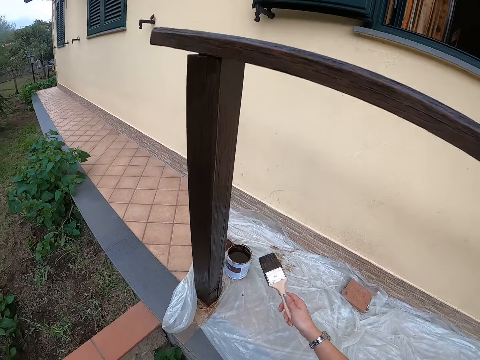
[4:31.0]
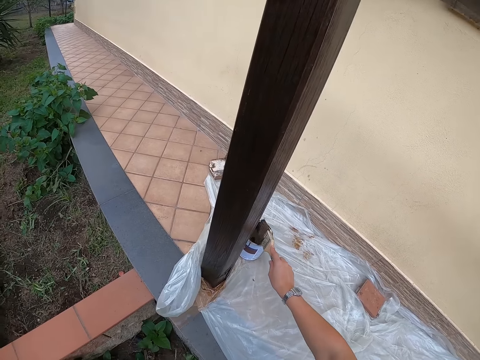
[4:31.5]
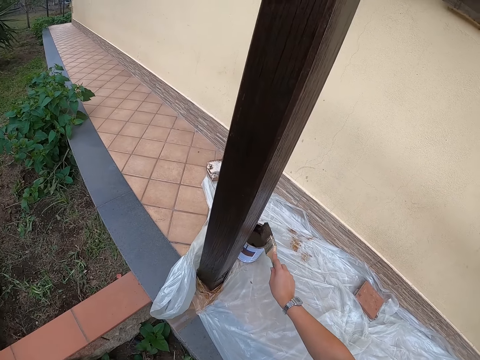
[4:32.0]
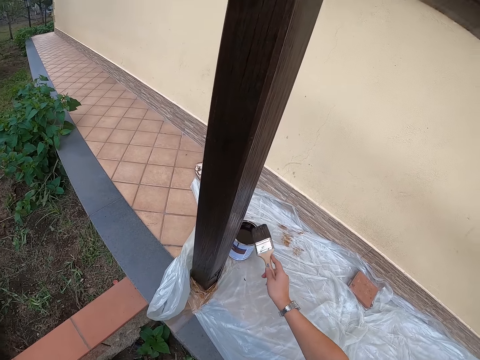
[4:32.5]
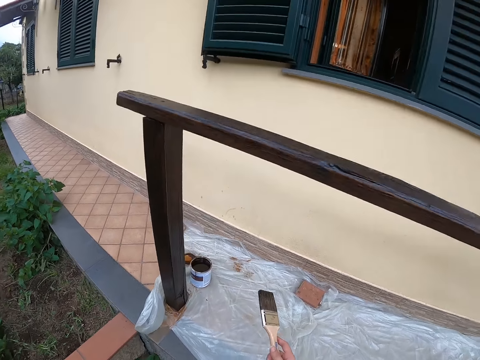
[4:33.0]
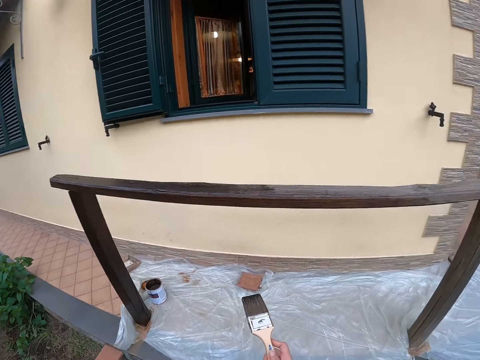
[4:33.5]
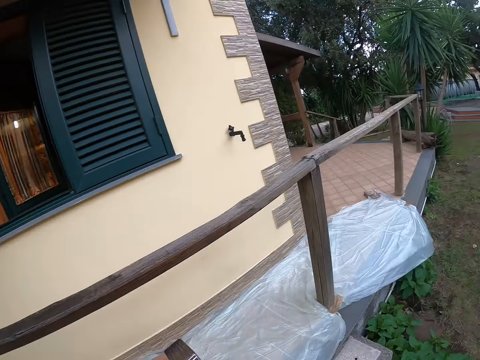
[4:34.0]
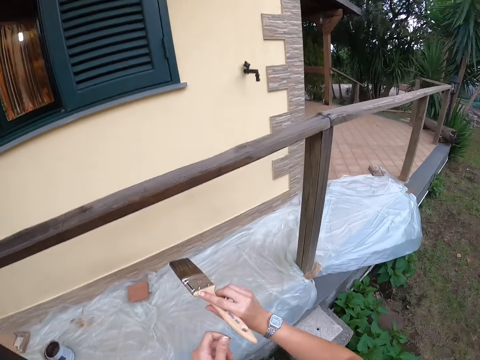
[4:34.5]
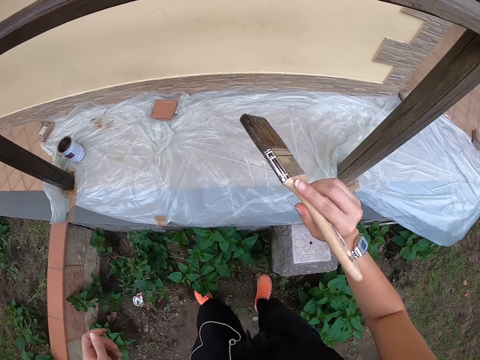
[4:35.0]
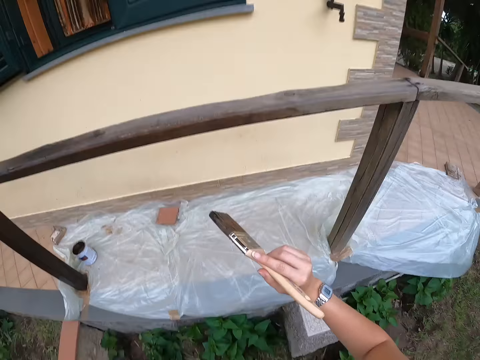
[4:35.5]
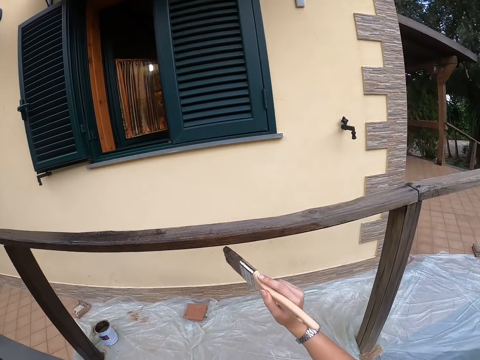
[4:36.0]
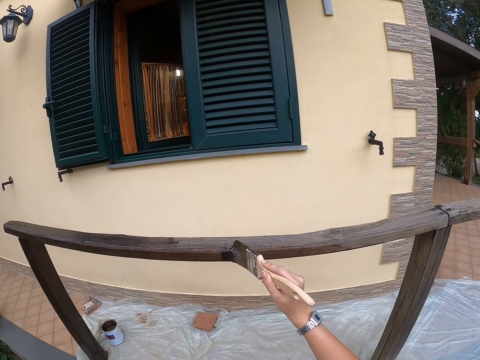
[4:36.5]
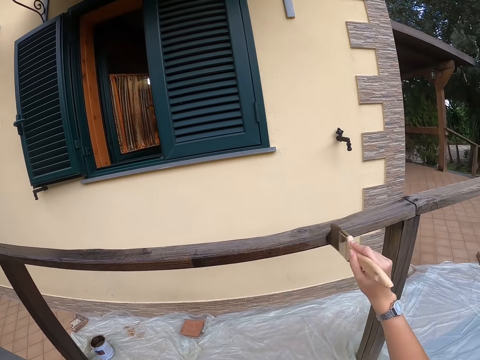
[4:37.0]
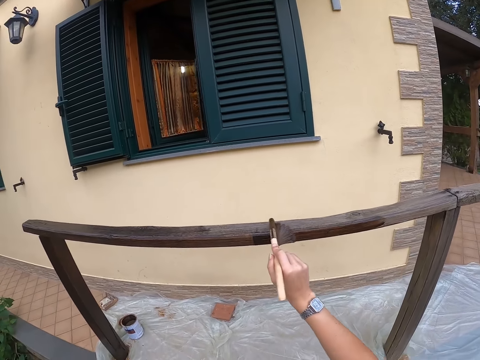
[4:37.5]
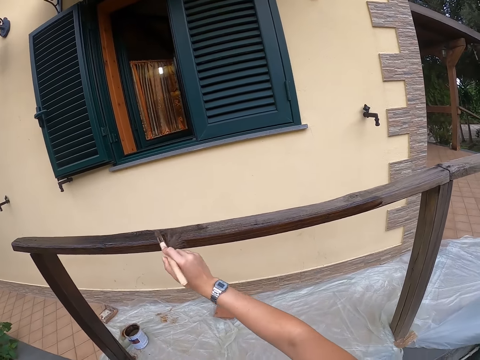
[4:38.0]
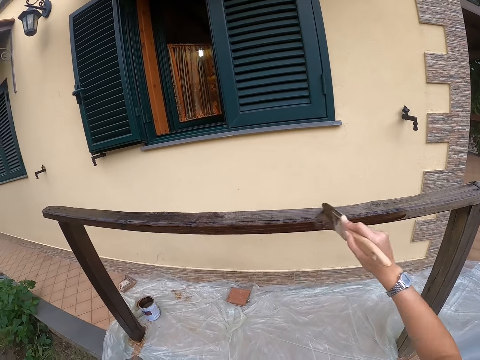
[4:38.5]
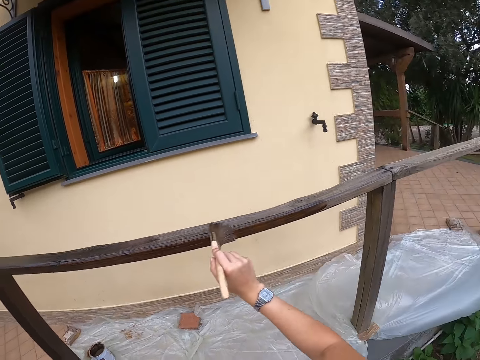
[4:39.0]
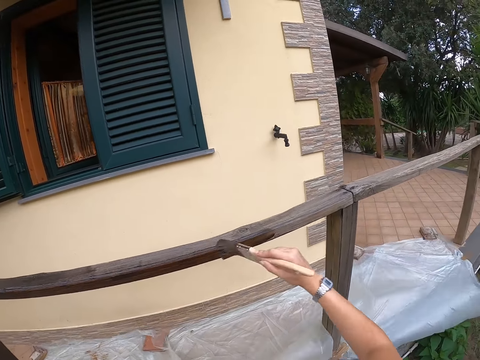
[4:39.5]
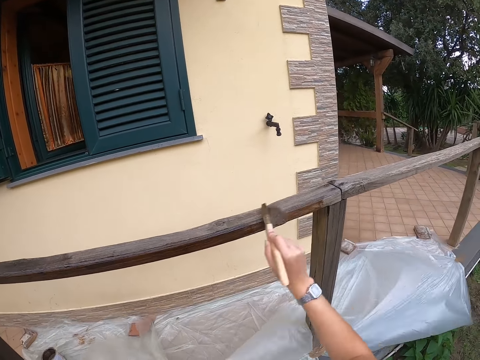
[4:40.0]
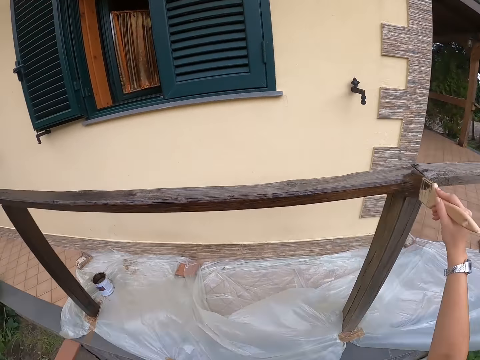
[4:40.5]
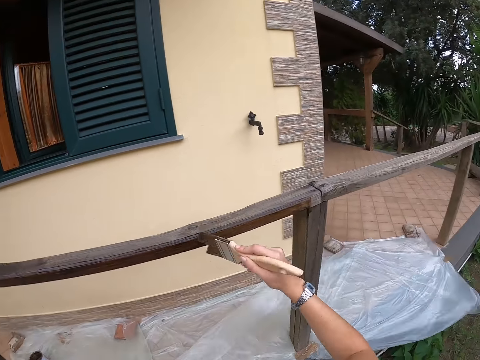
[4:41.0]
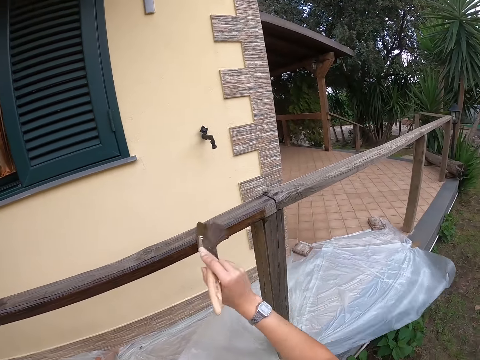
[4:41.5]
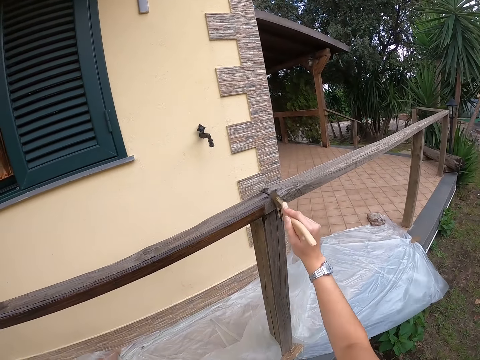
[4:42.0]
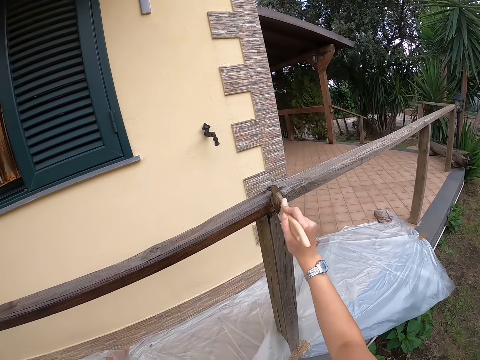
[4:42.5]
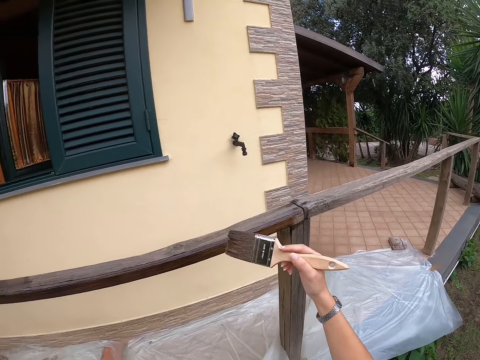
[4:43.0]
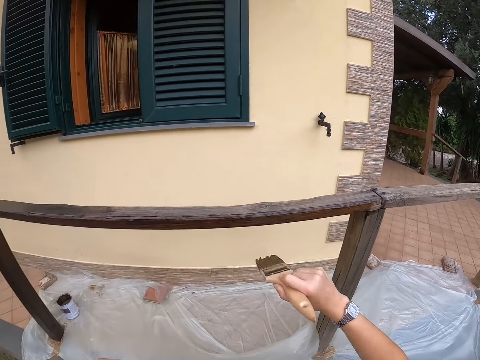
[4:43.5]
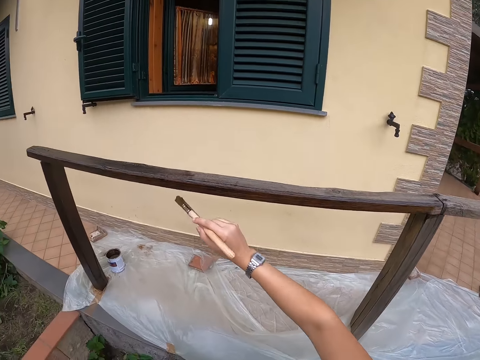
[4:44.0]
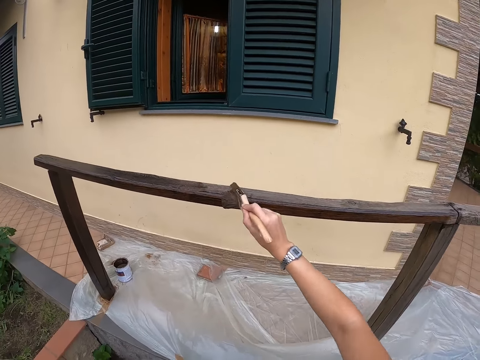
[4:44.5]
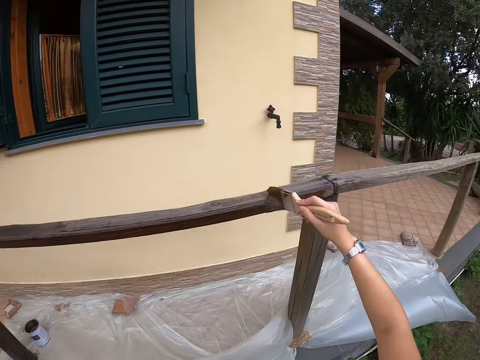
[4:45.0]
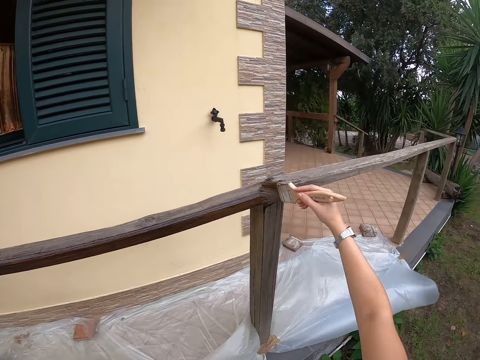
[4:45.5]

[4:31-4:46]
The camera wearer paints the railing with the brush.

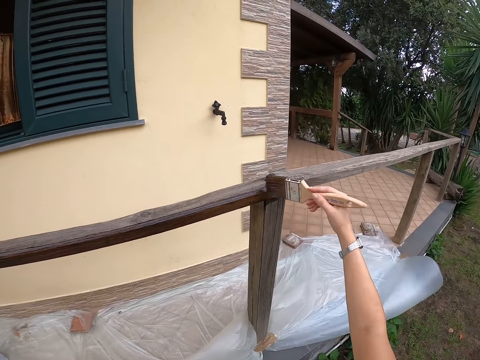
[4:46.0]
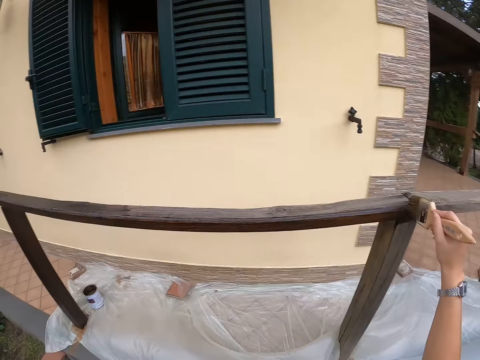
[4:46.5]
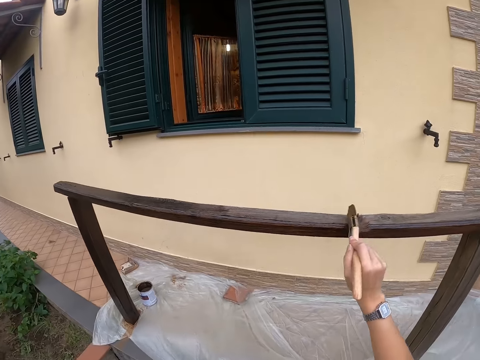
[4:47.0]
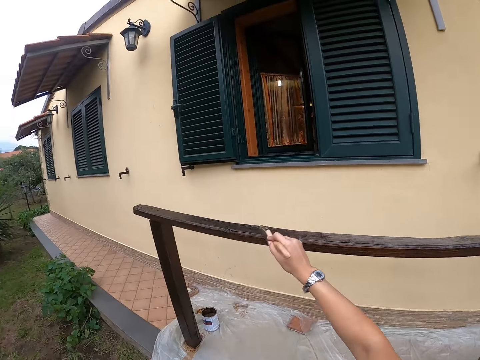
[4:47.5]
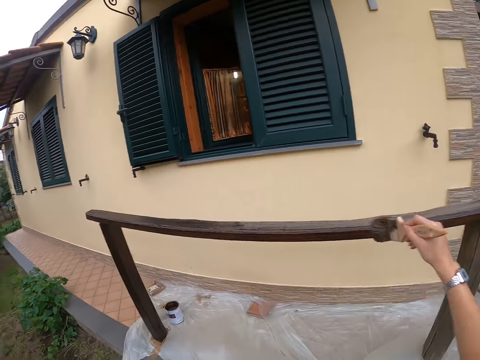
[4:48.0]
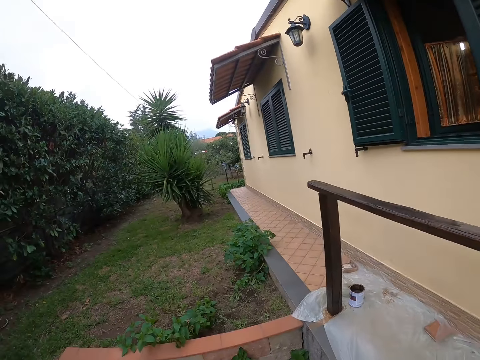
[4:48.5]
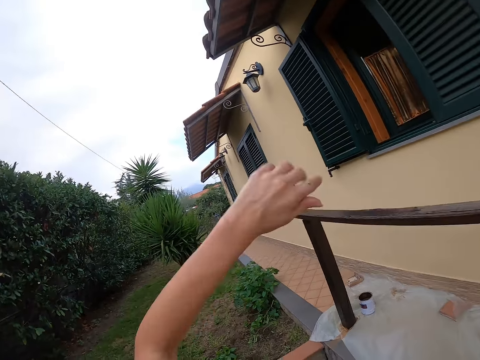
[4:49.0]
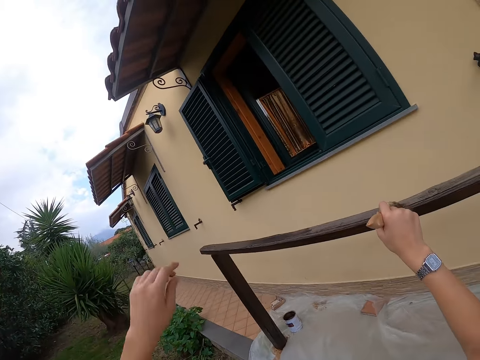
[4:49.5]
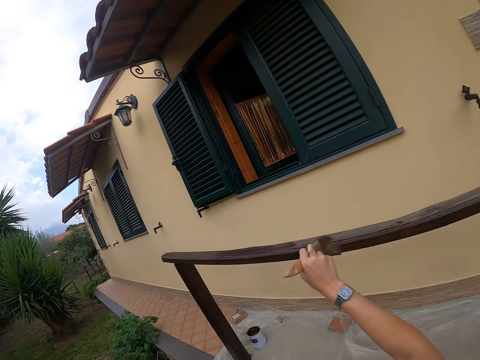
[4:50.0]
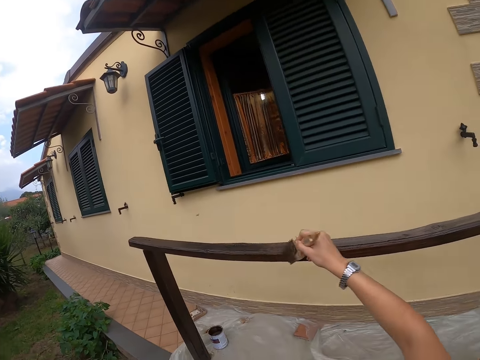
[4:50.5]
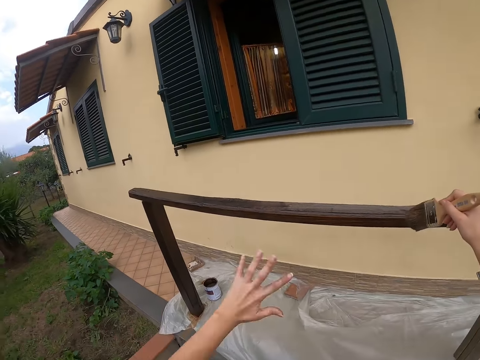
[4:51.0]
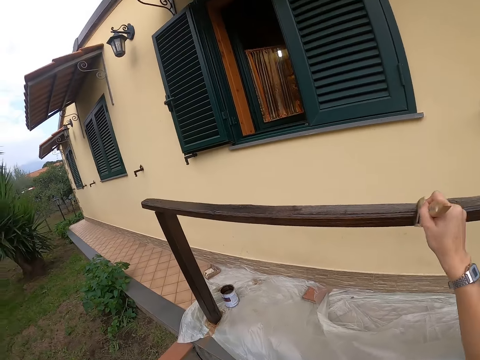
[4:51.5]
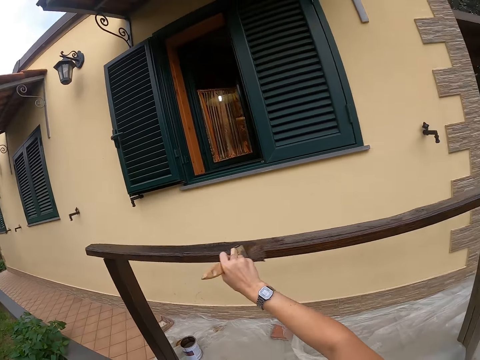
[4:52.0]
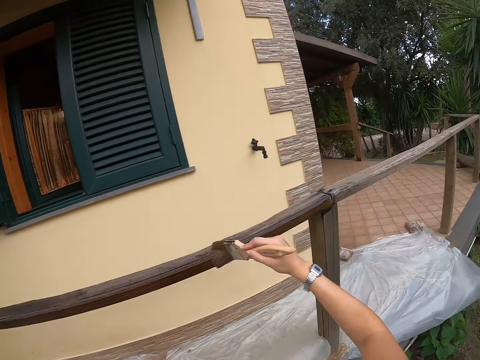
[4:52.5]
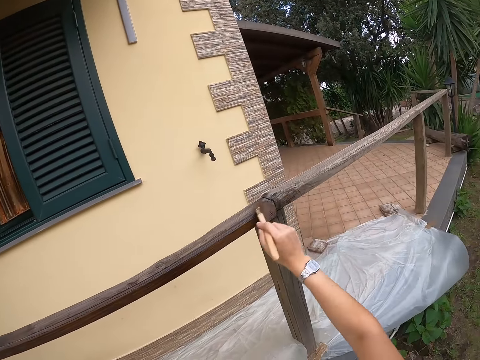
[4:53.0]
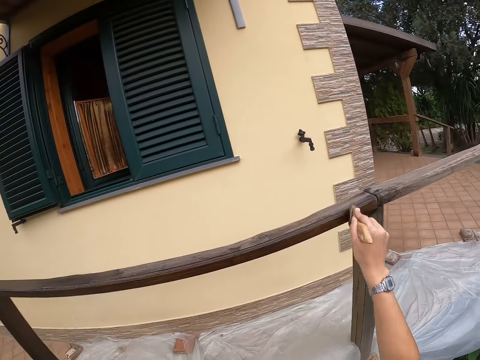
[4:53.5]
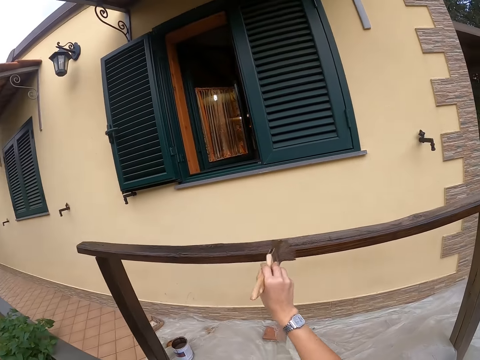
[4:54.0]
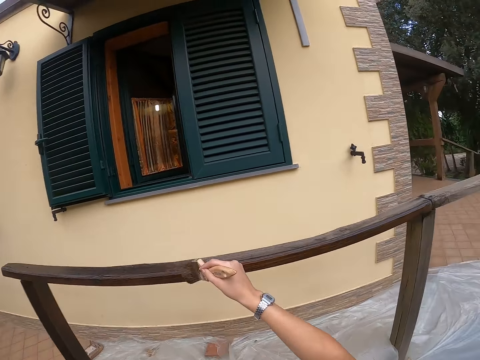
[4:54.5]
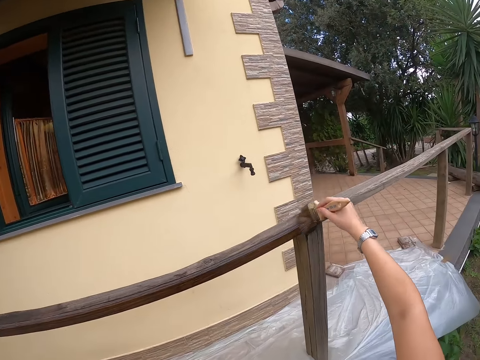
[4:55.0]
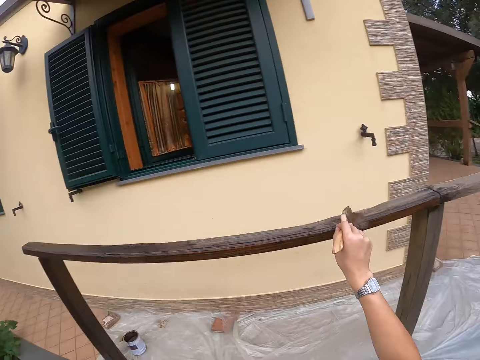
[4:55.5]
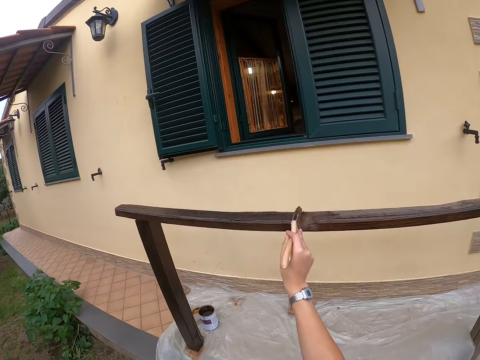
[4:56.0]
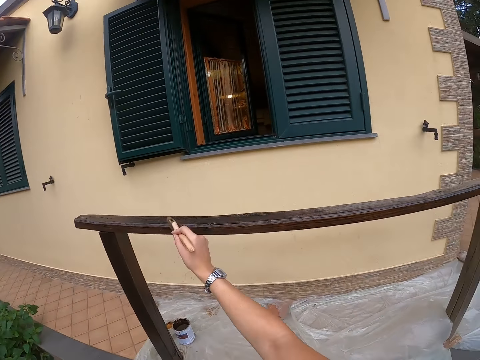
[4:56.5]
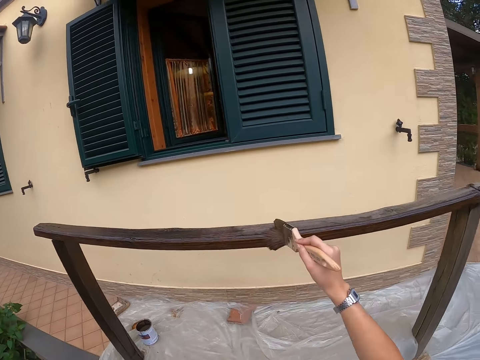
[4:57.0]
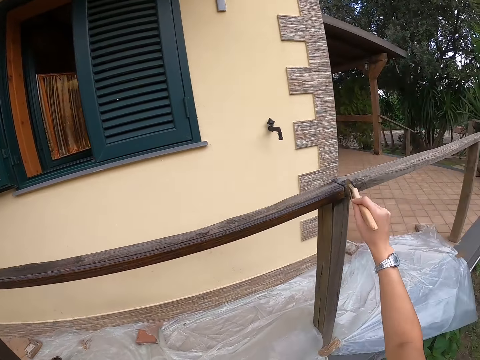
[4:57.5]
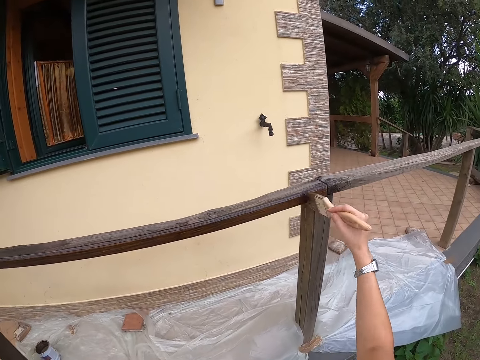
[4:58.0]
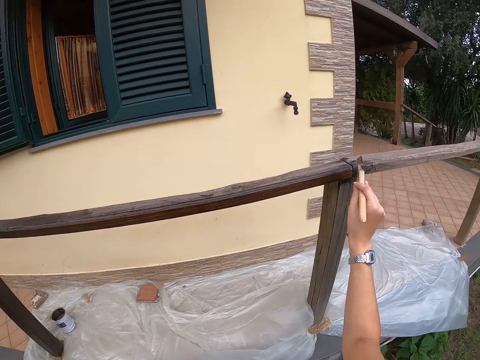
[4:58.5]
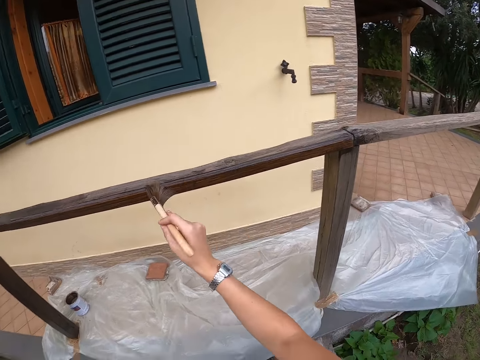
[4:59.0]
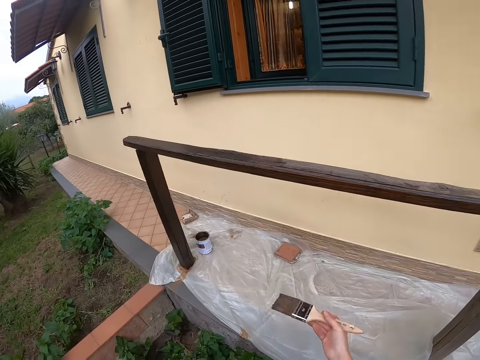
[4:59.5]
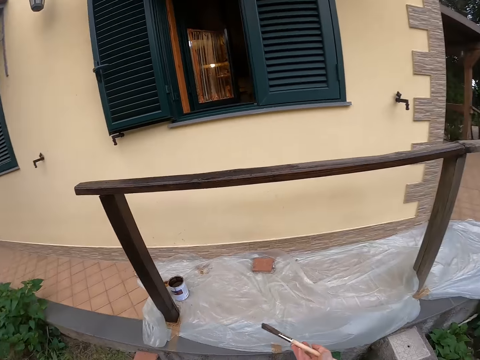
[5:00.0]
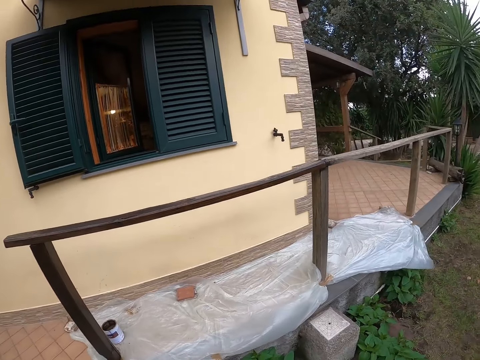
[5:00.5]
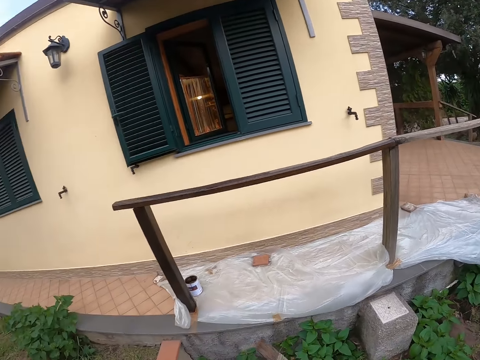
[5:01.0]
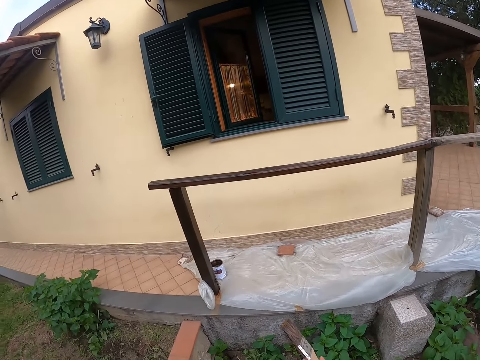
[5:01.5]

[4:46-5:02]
The camera wearer throws her left hand to the air. She stands on the compound.
